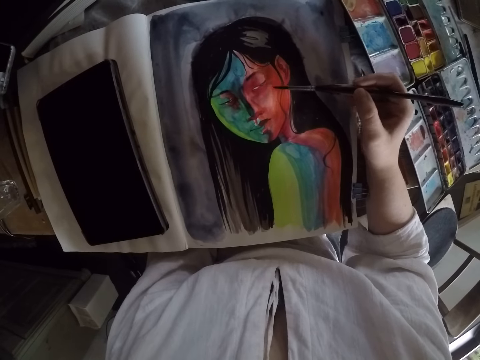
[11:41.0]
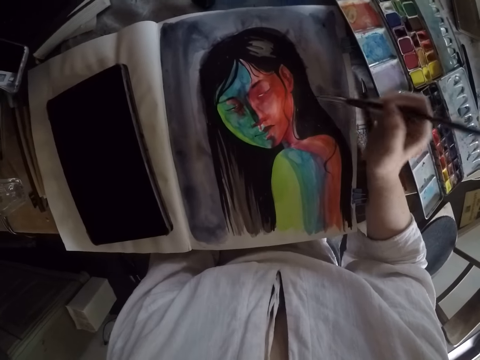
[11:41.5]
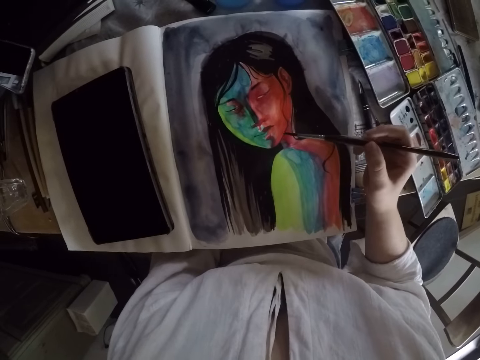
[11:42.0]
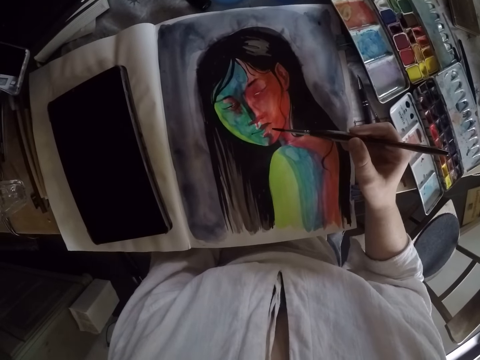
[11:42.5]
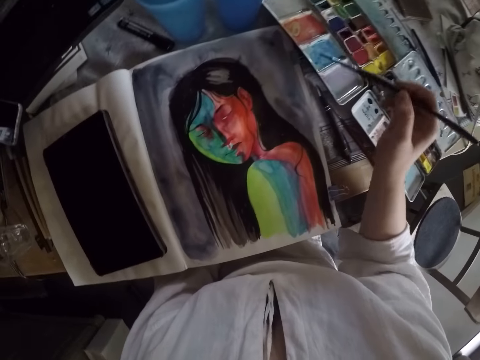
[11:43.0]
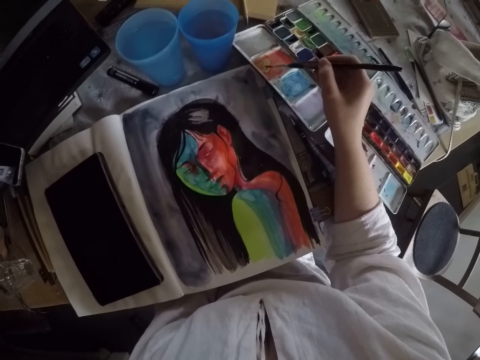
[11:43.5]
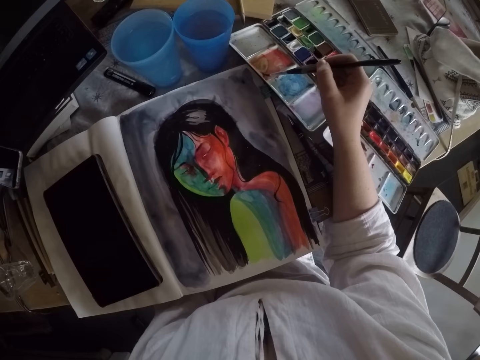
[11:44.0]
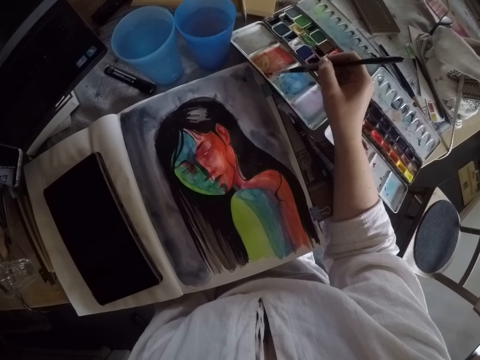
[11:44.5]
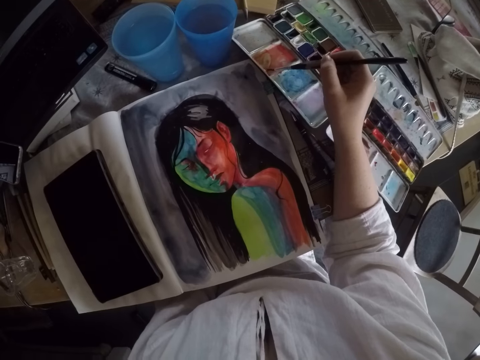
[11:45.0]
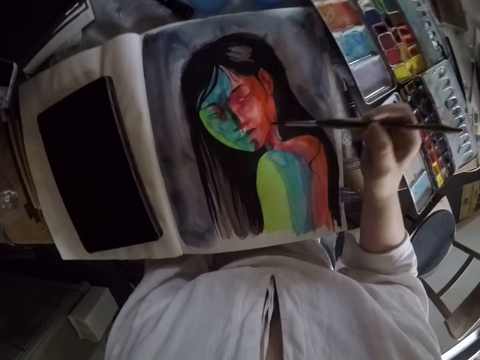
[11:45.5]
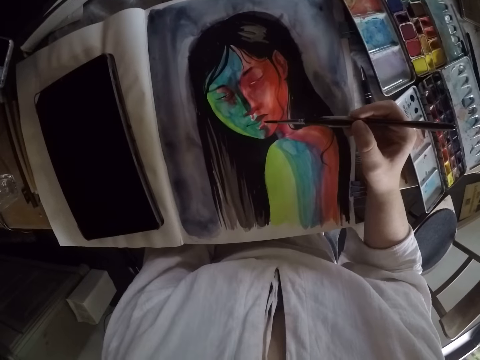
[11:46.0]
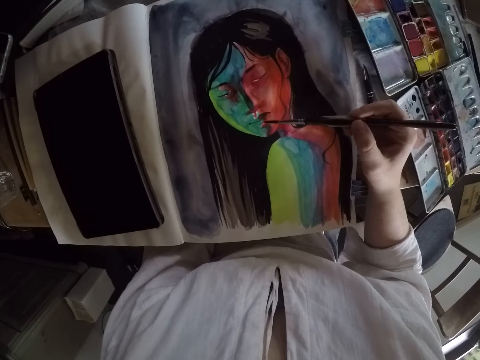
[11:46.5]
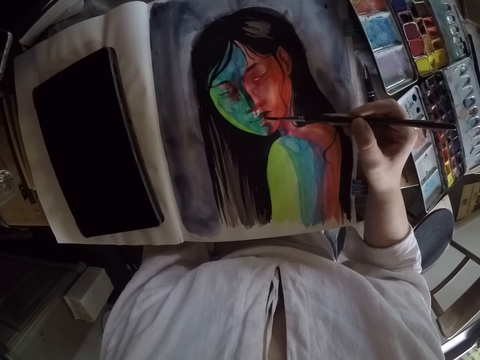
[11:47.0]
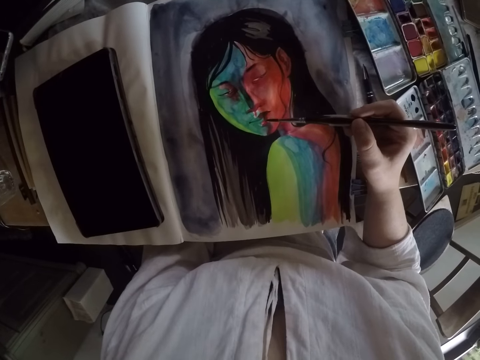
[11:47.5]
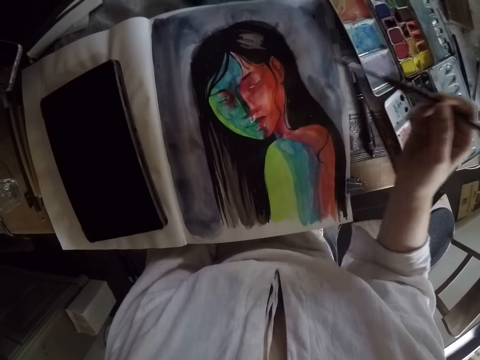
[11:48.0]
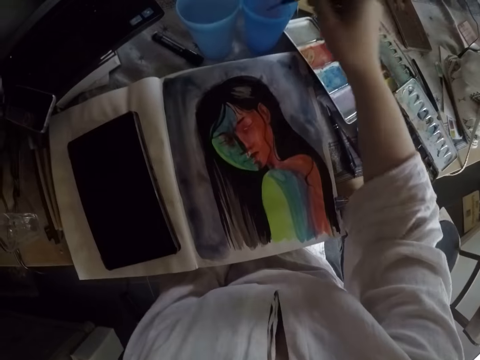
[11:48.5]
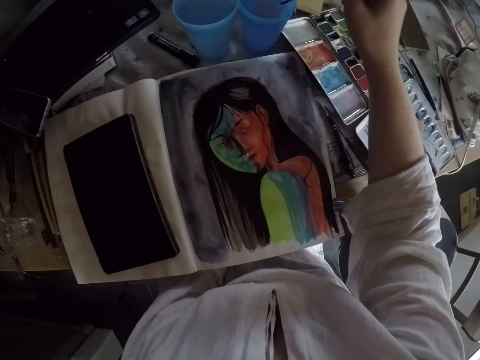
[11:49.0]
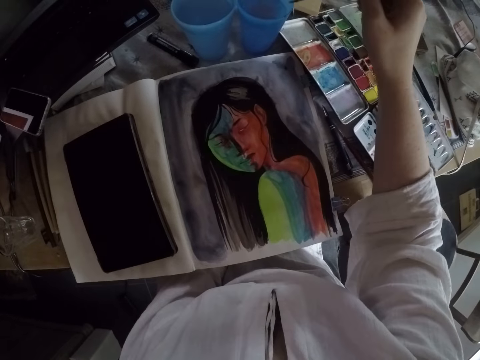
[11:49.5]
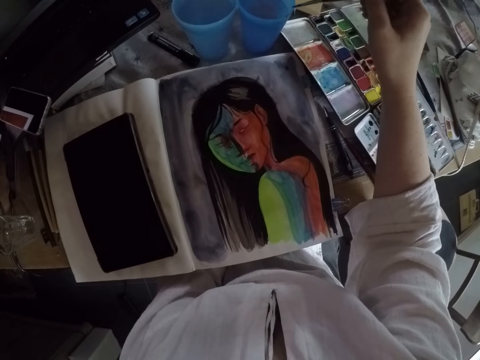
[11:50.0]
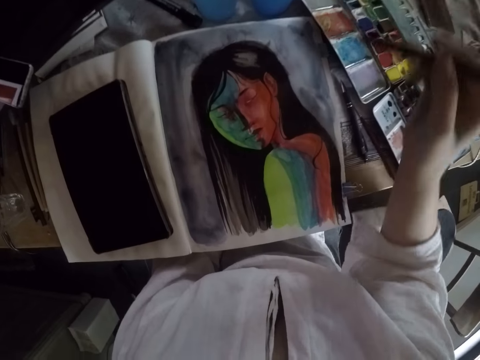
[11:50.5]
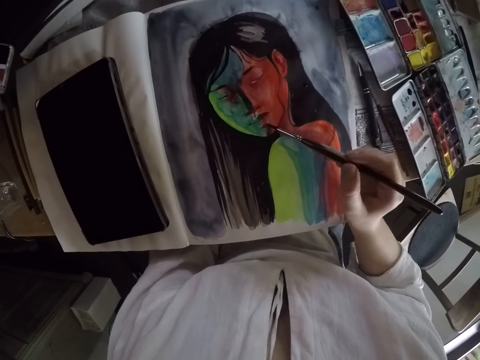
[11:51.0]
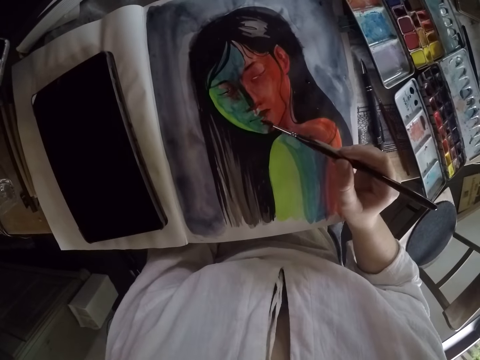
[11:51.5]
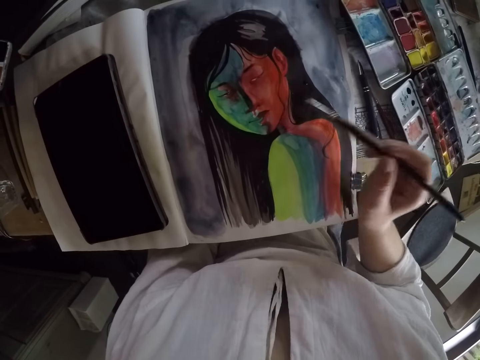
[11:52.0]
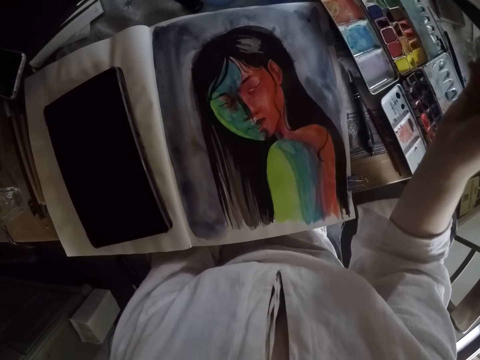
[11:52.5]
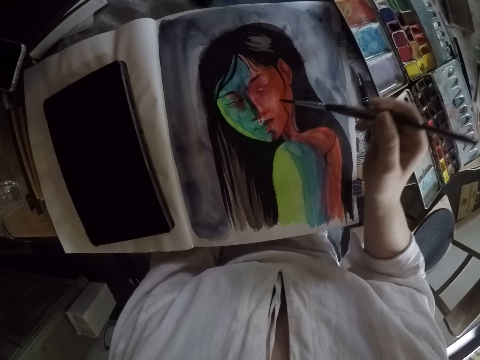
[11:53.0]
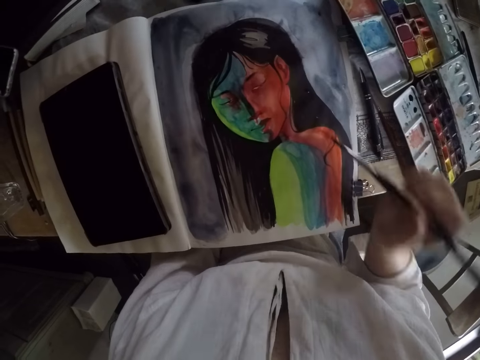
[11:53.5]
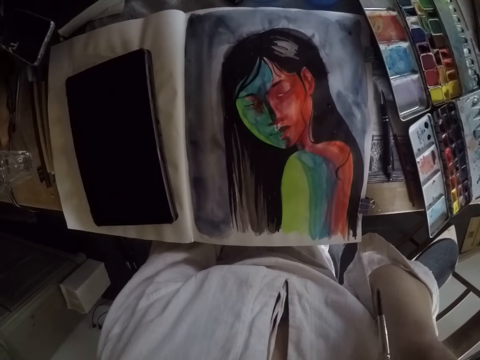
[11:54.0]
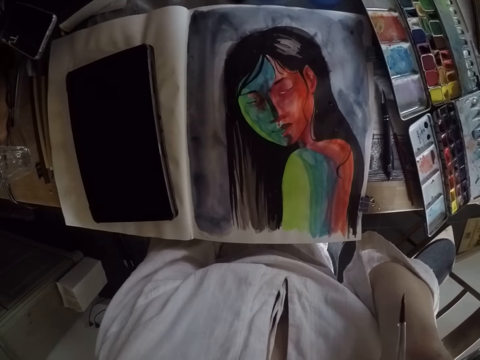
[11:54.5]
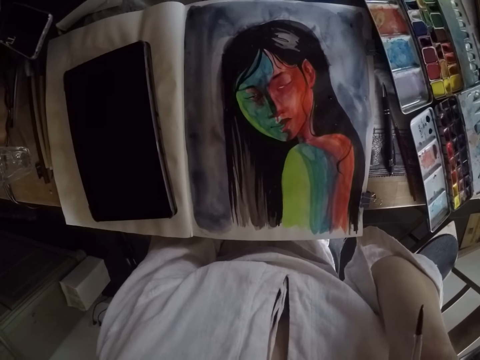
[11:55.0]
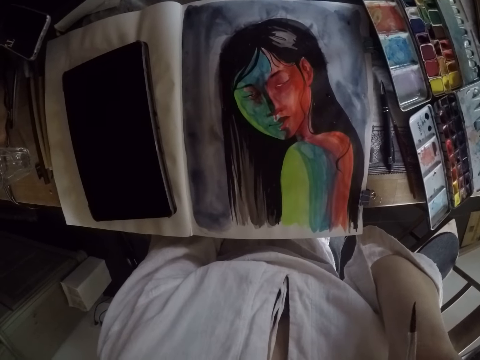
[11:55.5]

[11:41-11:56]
The camera wearer lifts the brush. She paints the painting. She rubs paint on the other palette with the brush. She paints the image with the brush. She dips the brush into the water container on the table. She wipes the brush on the edge of the water container. She paints the image with the brush. She raises her right hand. She lifts the brush. She lowers her right hand. She paints the painting. She raises her right hand. She lifts the brush.

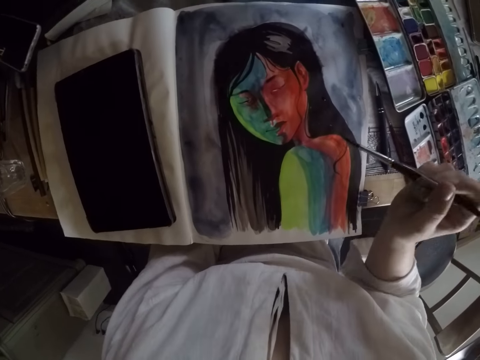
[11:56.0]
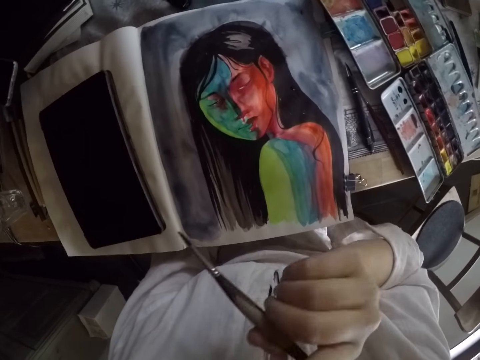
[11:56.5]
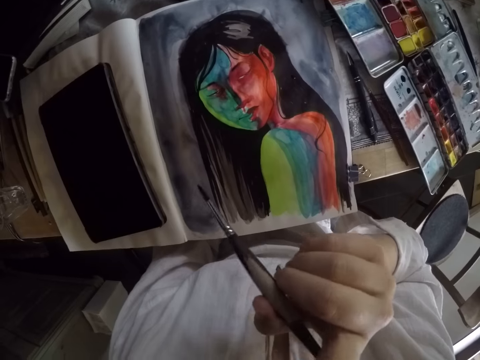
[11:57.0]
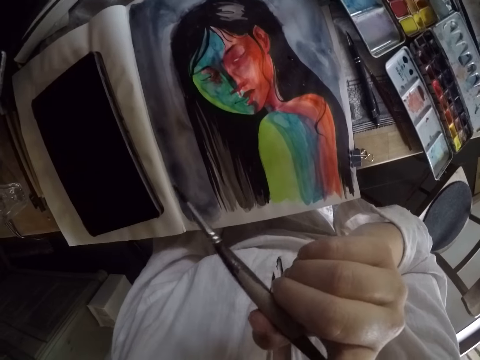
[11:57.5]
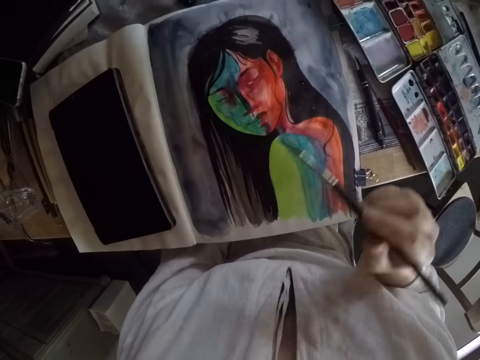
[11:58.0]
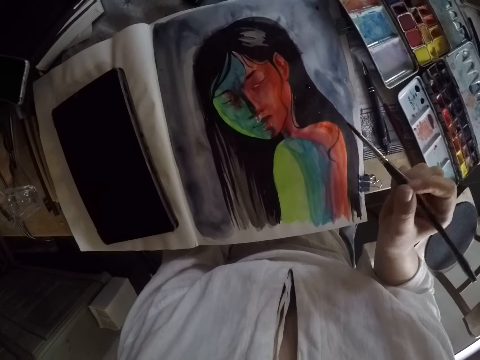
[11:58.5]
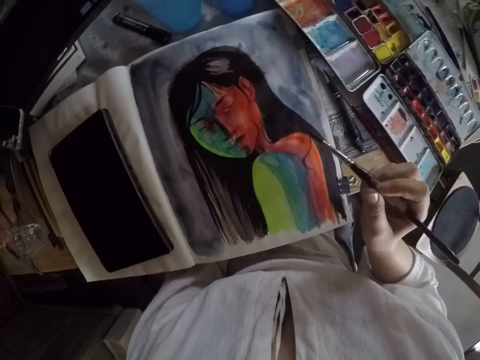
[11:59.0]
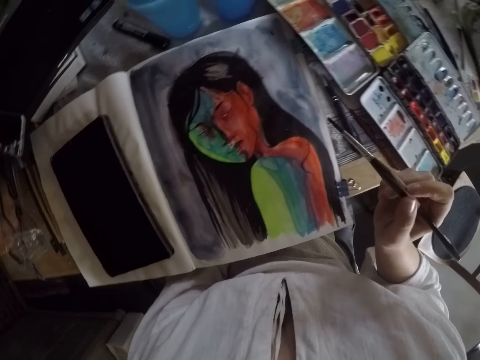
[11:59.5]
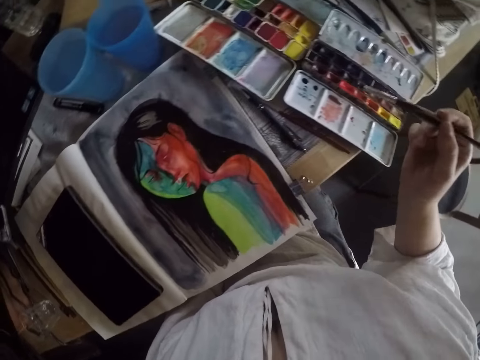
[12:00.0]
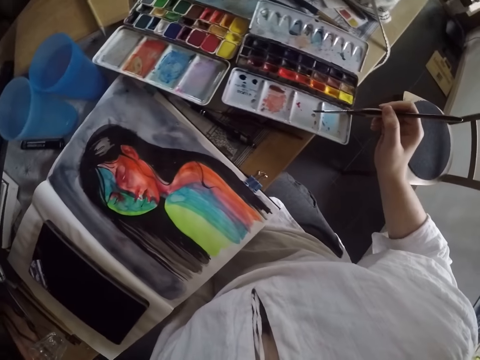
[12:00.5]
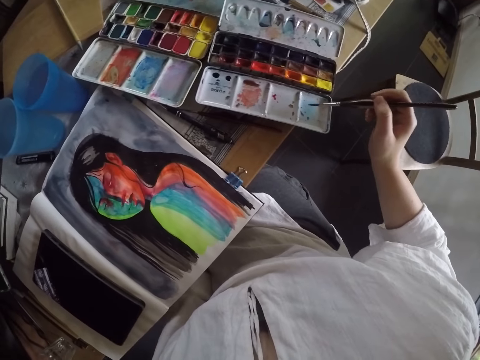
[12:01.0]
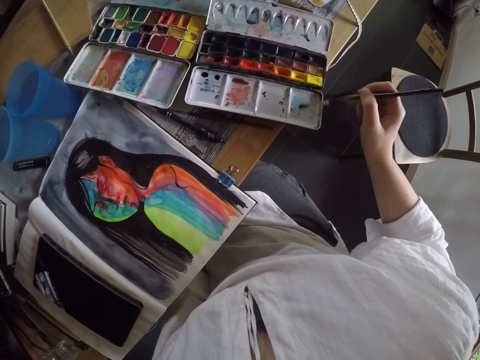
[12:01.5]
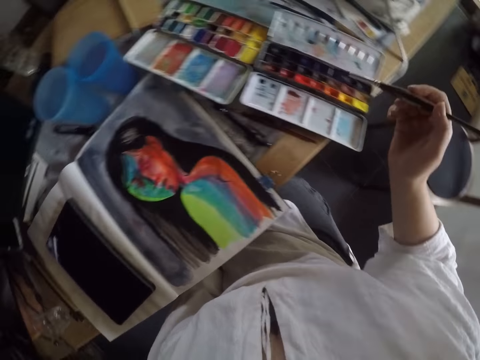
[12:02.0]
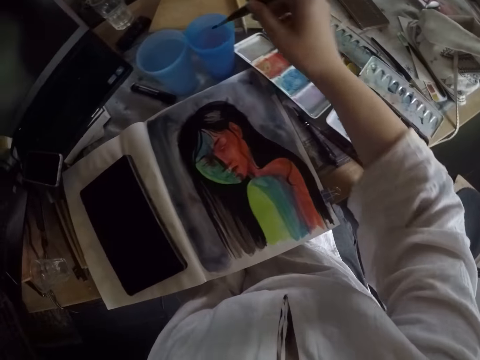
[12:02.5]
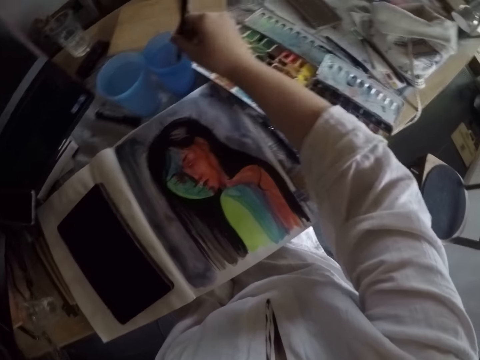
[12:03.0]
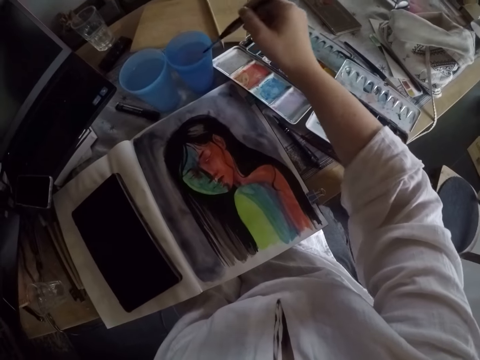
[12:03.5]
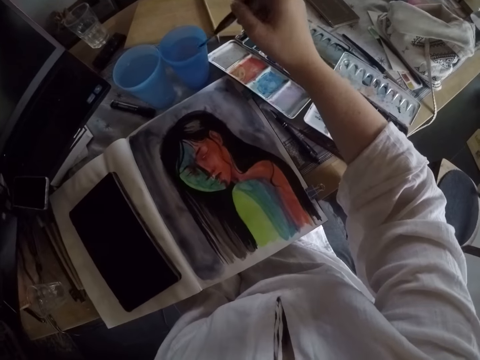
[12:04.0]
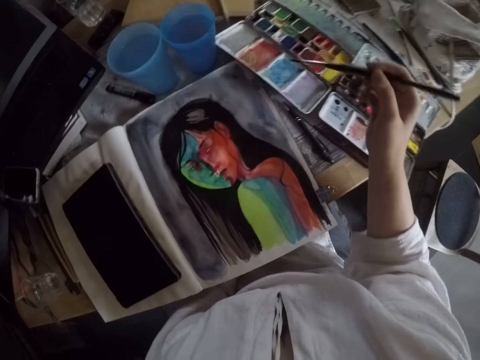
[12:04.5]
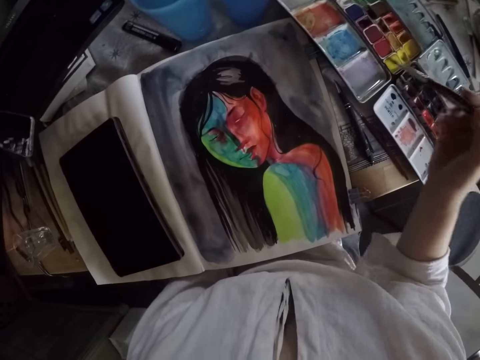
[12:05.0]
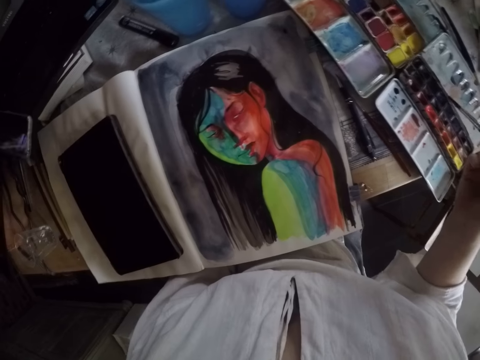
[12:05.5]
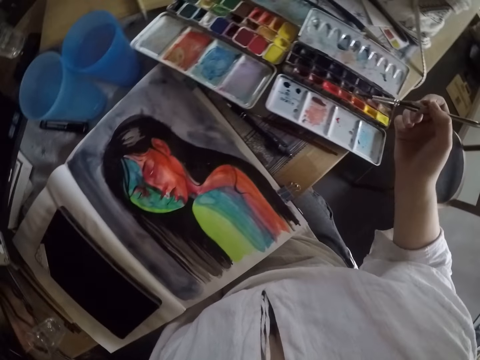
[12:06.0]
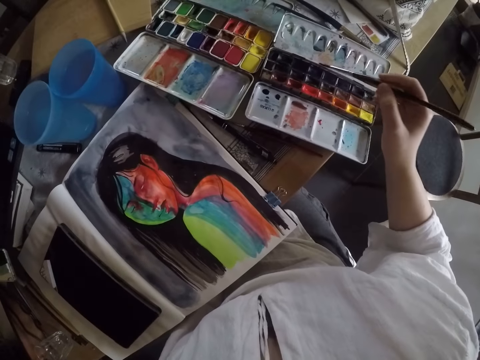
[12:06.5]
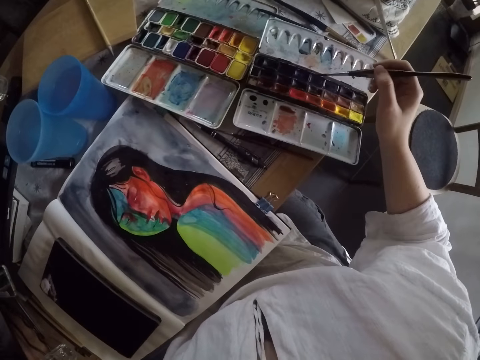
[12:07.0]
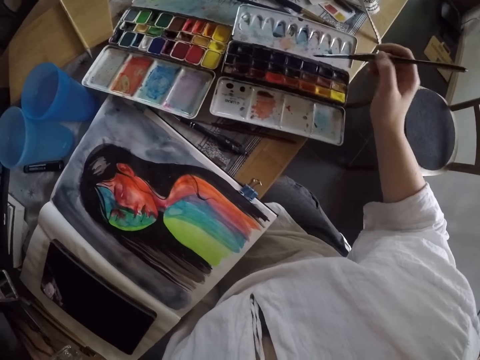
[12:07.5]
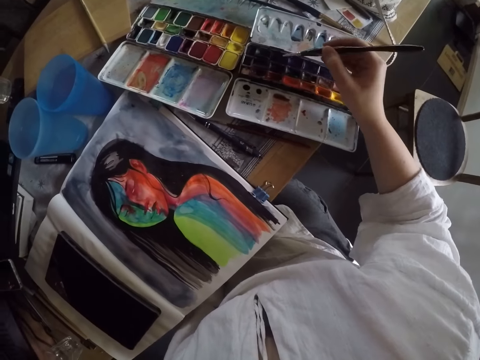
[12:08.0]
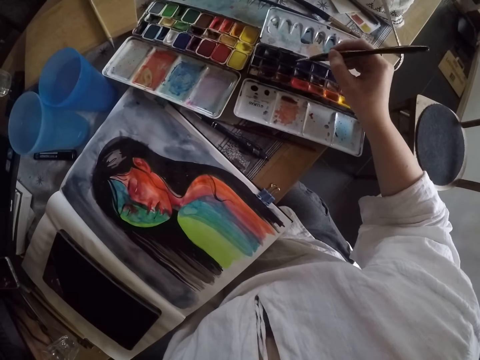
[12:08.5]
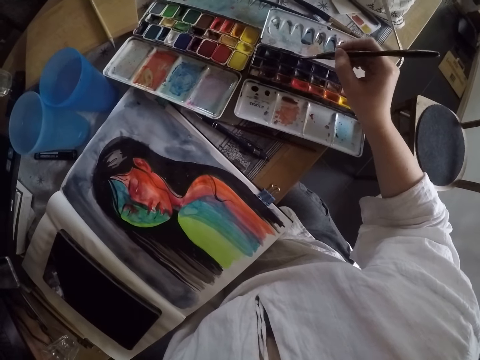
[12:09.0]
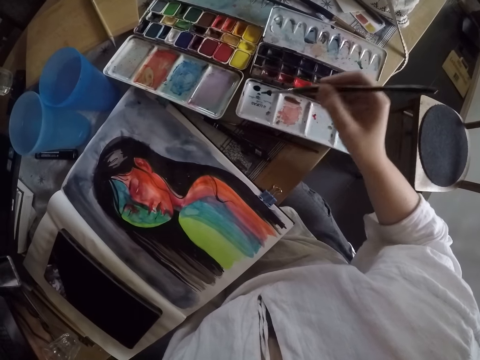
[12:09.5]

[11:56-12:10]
The camera wearer lowers her right hand and raises her right hand. She paints the painting and lifts the brush. She lowers her right hand. She rubs the brush on the former palette. She dips the brush into the water container on the table. She wipes the brush on the edge of the water container. She rubs the brush on paint in the former palette.
